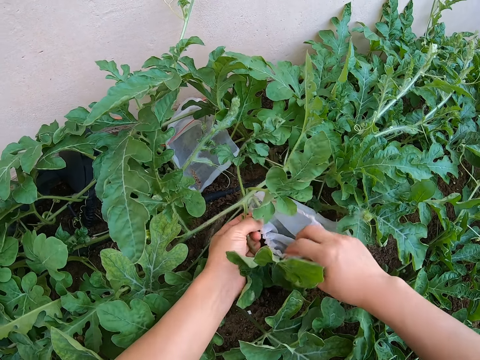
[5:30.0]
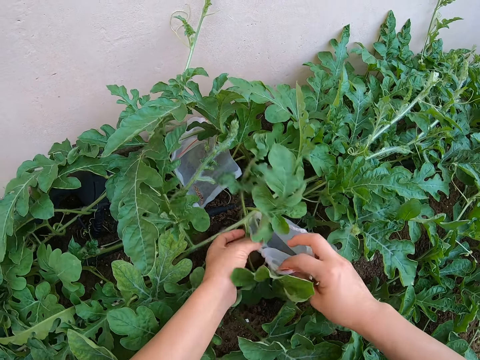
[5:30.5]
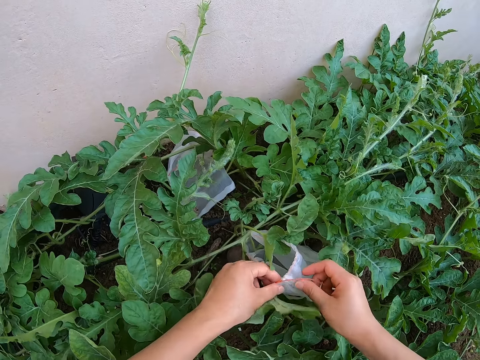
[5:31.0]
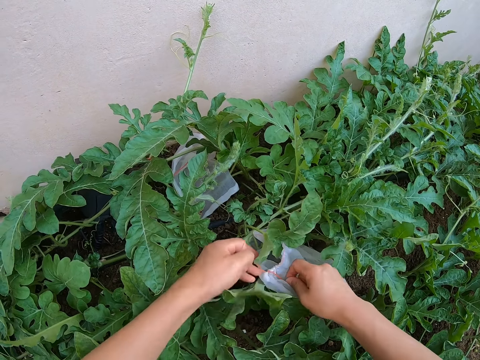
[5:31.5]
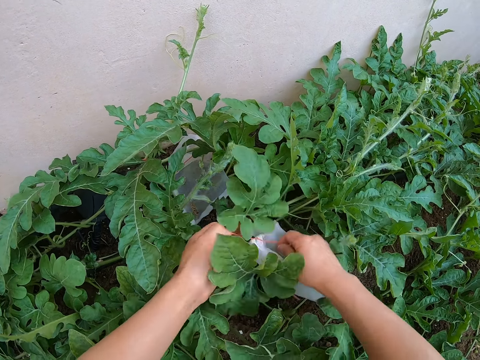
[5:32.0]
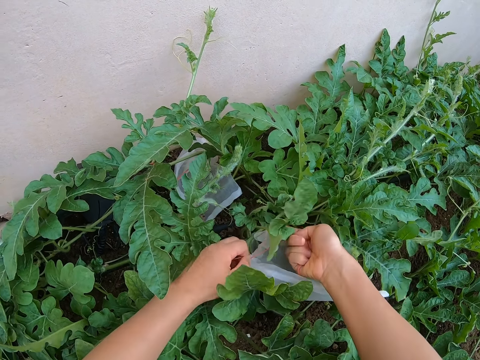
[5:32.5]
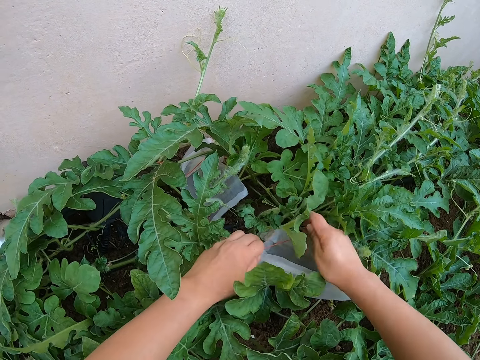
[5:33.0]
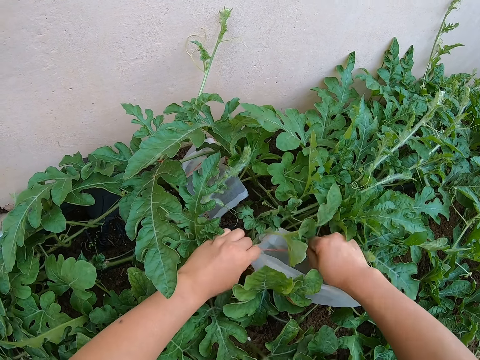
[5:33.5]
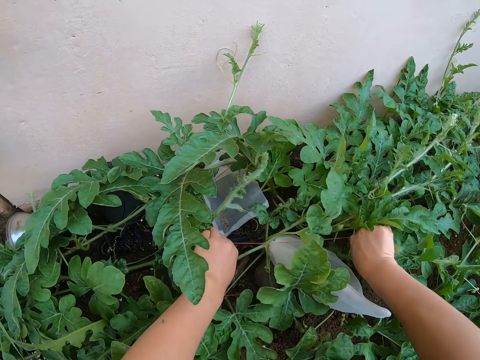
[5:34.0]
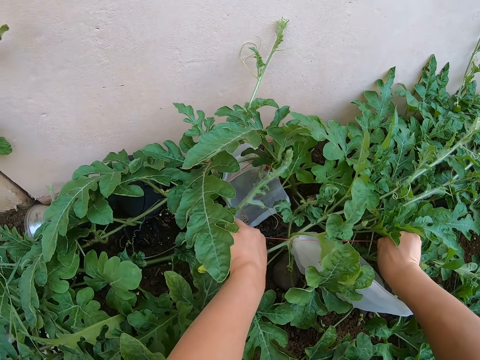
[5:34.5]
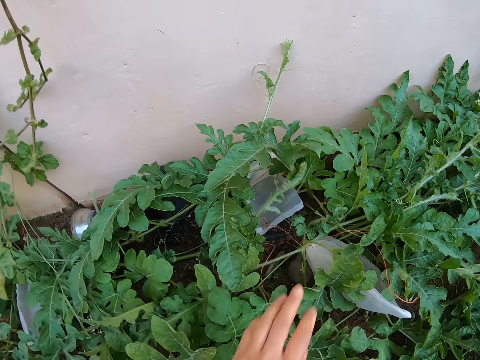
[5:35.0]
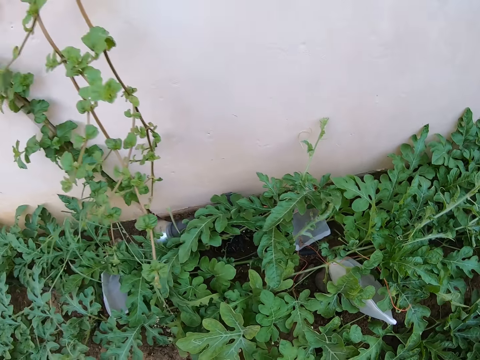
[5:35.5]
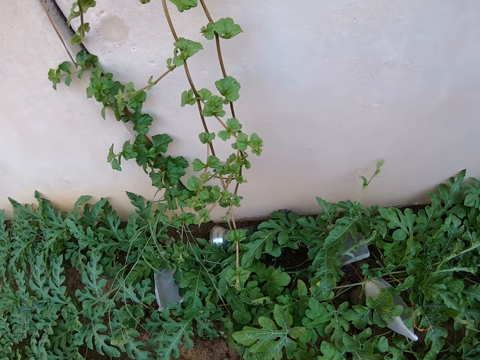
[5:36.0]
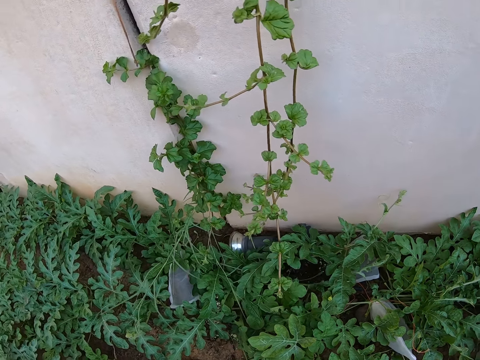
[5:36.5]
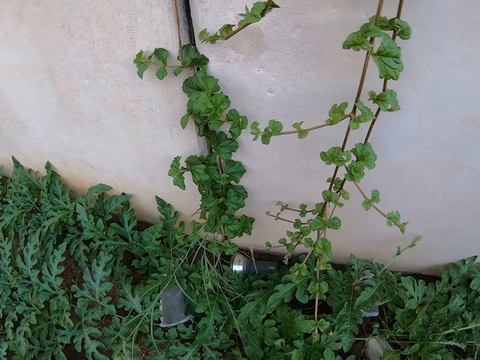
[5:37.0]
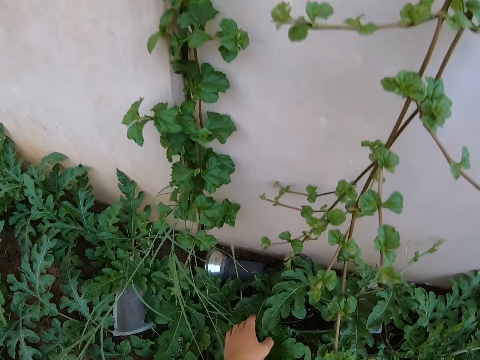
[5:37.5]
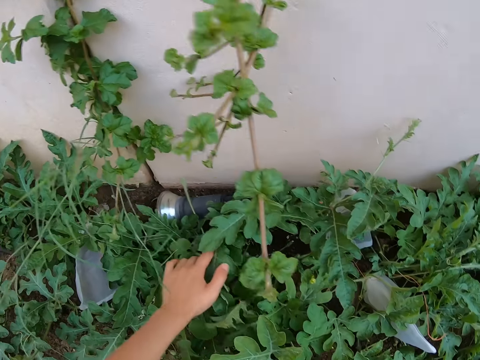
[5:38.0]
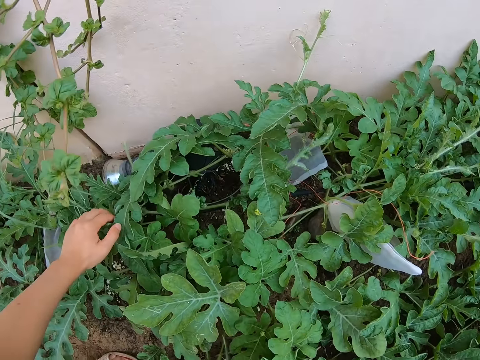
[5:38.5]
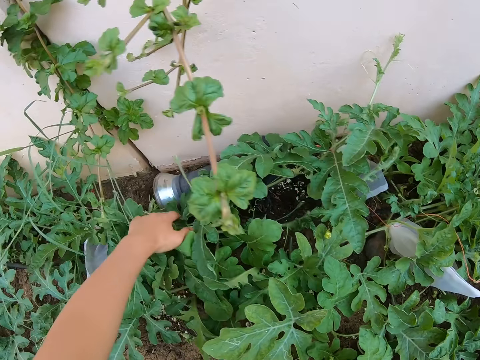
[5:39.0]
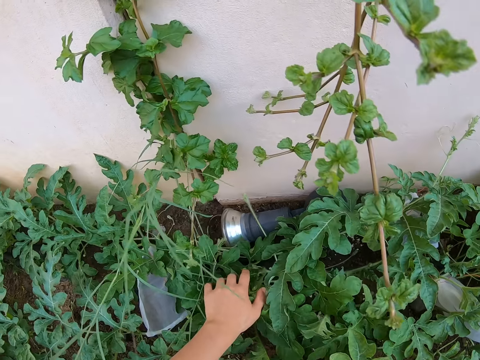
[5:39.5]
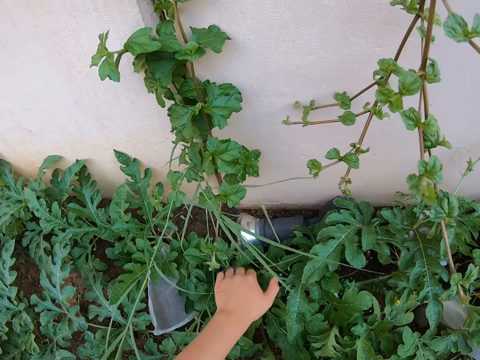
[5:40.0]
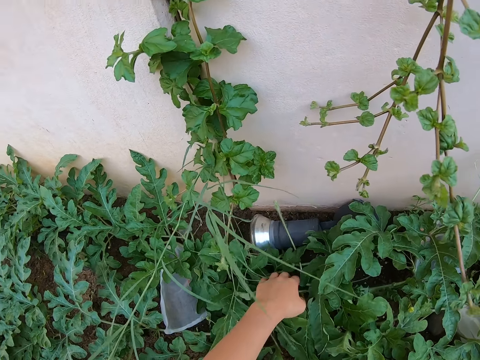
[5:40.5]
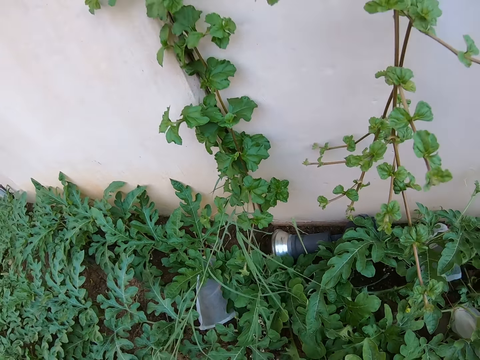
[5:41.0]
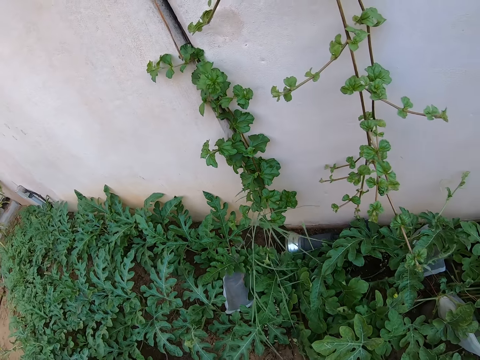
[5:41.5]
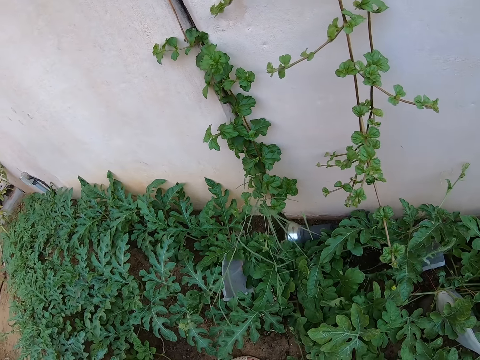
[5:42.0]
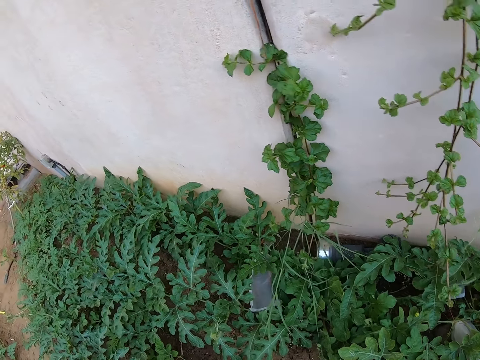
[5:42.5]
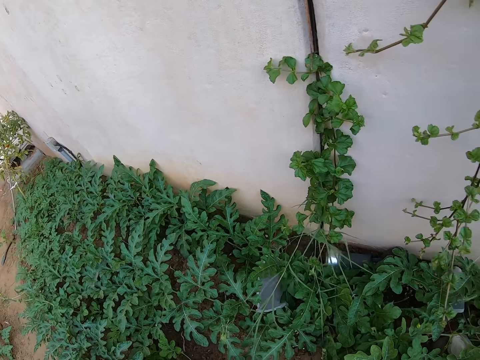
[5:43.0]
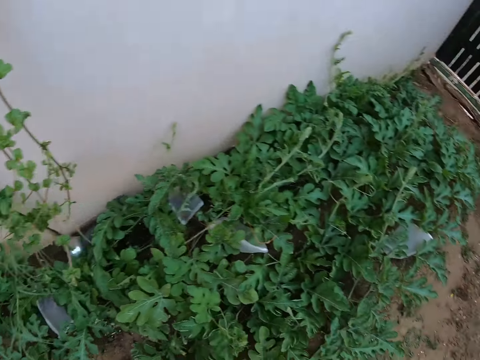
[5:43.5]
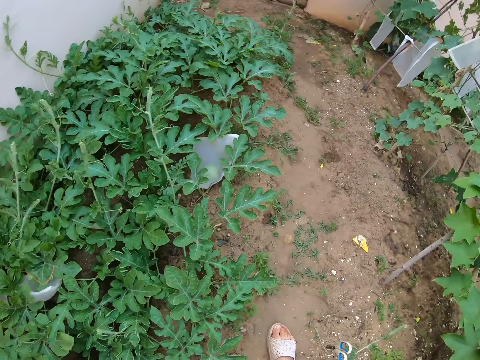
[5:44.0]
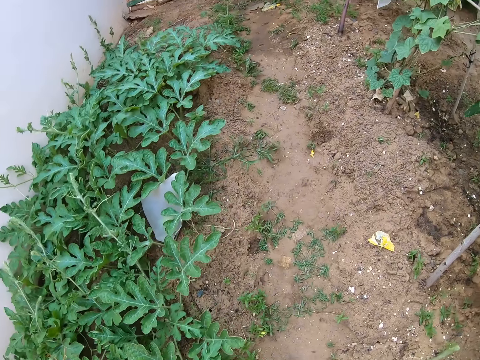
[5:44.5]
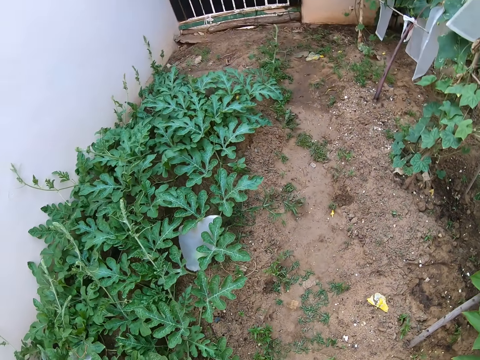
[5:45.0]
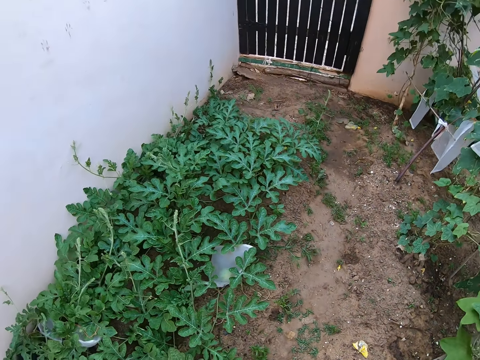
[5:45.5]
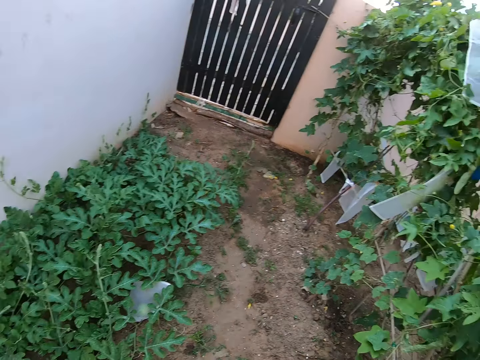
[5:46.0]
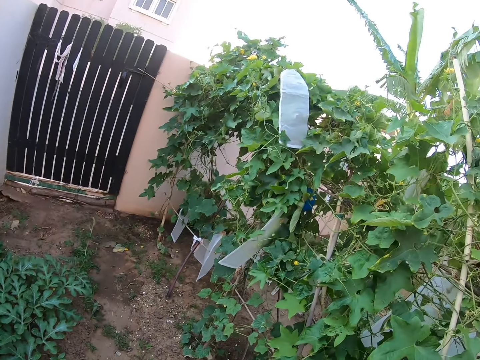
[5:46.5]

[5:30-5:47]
The camera wearer tightens a nylon bag on a watermelon fruit. She stares around the garden. She looks around the watermelon plant. She moves plants with the hand on the garden. She touches the watermelon leaves with her left hand. She stares around the garden. She looks around the watermelon plant. She walks around the garden.

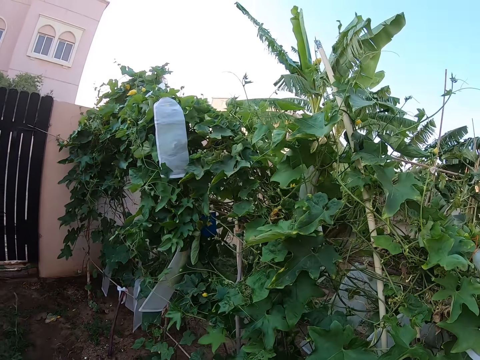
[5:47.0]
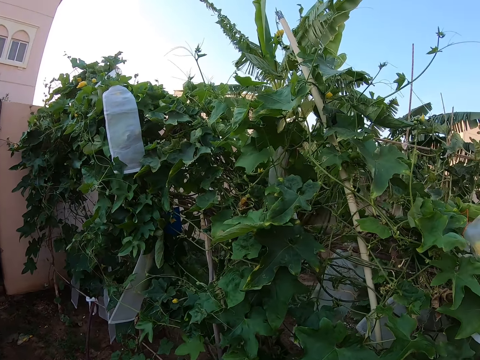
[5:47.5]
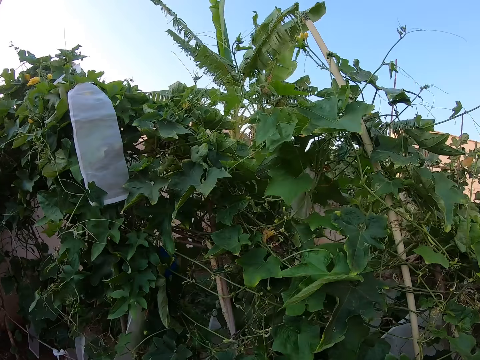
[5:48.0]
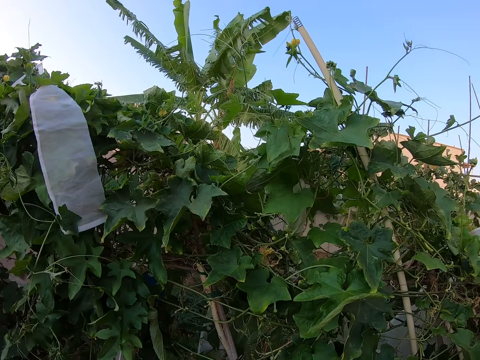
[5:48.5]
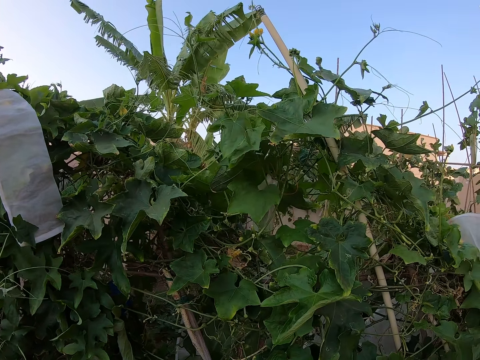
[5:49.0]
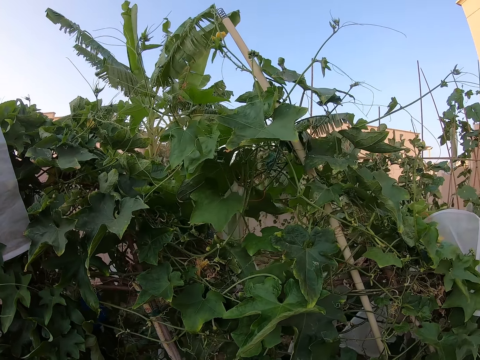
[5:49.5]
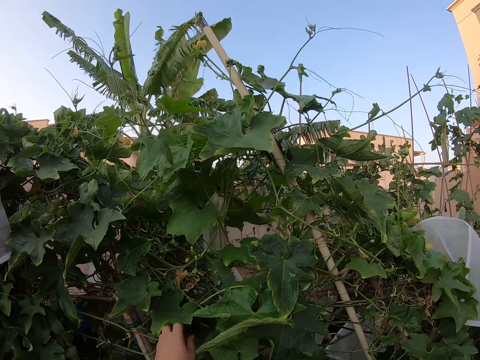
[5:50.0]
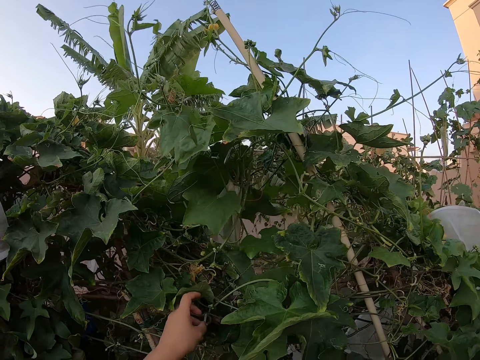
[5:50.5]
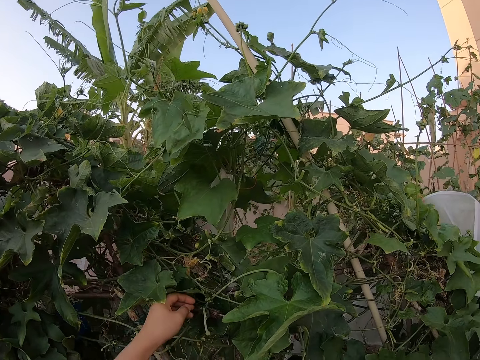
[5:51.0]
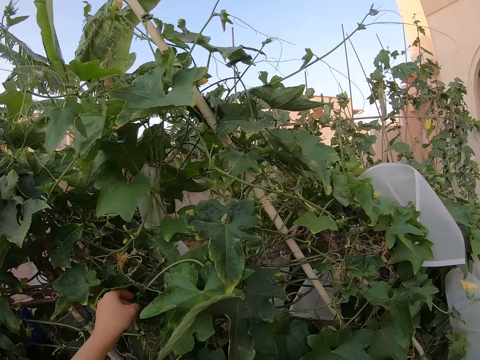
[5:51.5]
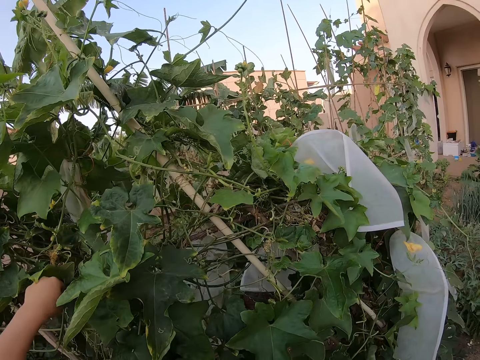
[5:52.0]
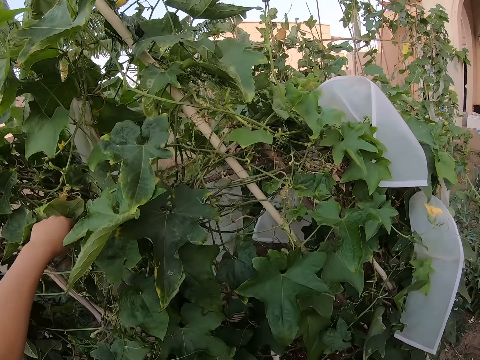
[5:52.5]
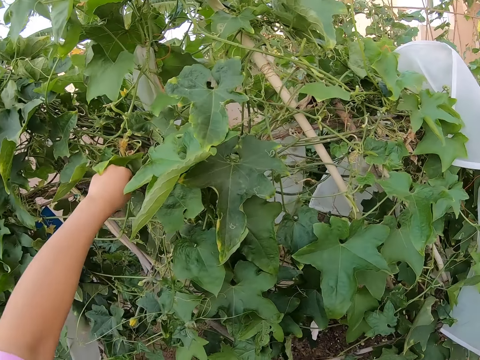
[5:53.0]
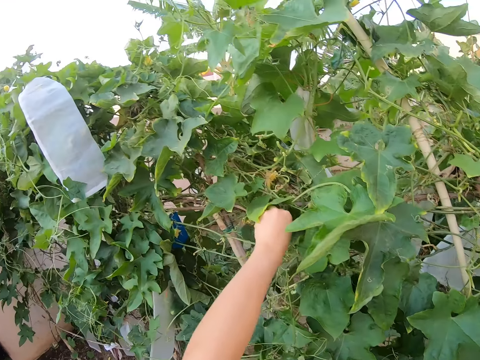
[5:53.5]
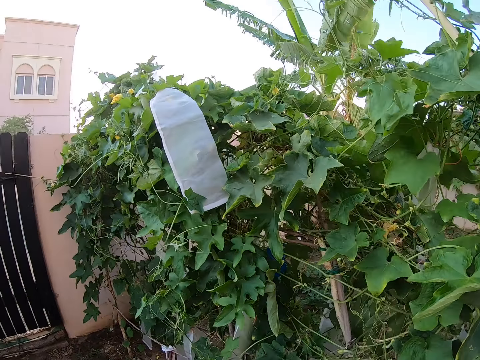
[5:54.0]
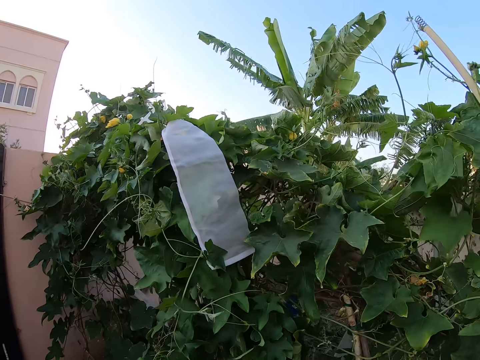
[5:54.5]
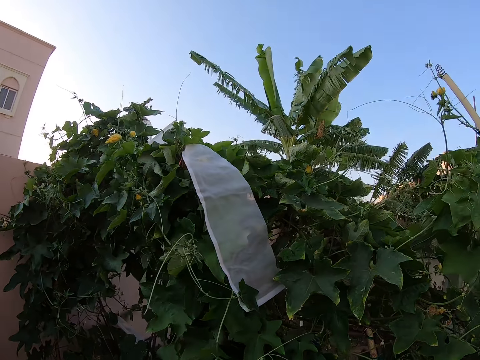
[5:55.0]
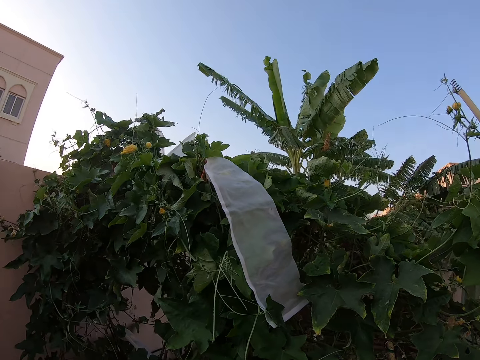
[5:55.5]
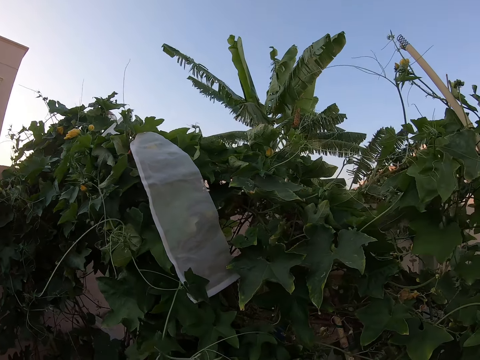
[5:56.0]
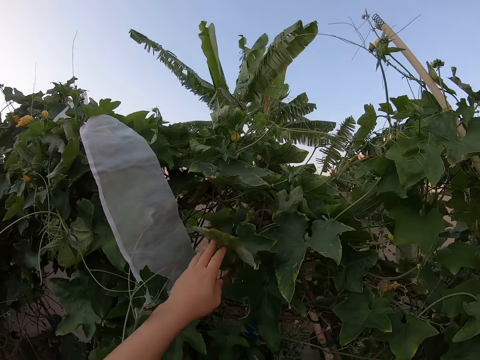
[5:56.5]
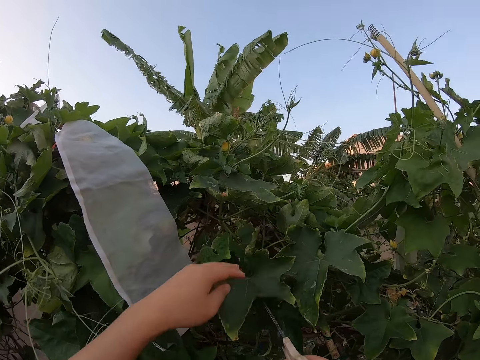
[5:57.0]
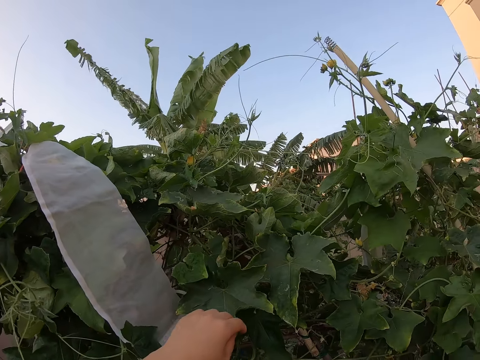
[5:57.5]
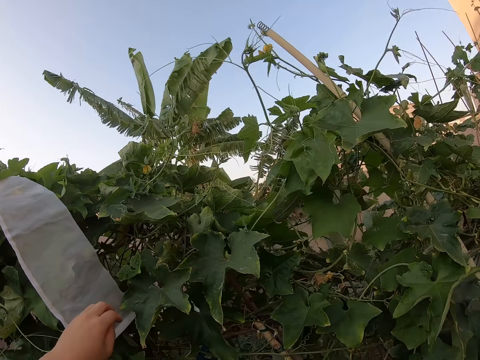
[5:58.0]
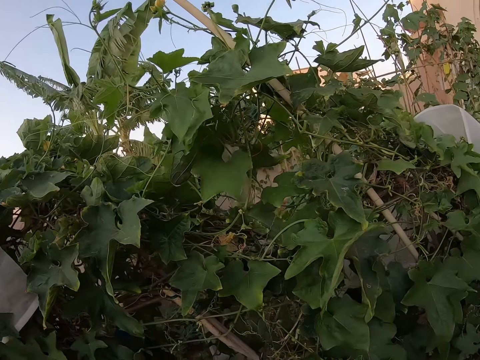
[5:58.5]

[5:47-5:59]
The camera wearer looks around the passion plant. She touches a plant on the garden. She touches the passion leaves with her left hand.
